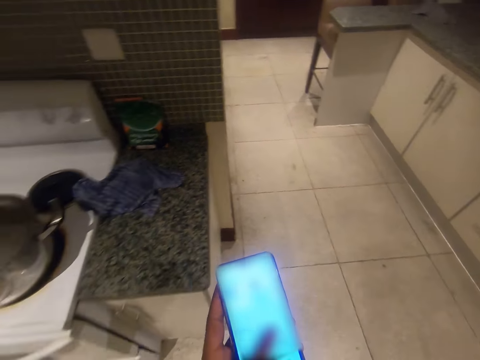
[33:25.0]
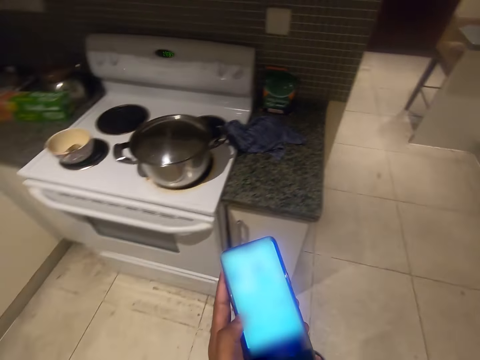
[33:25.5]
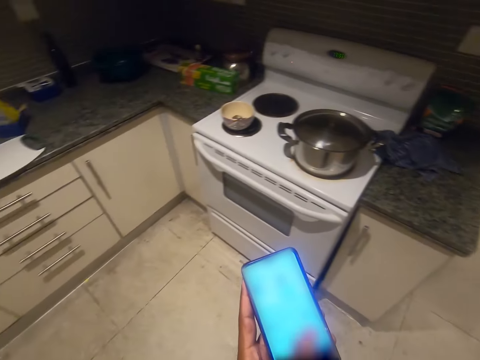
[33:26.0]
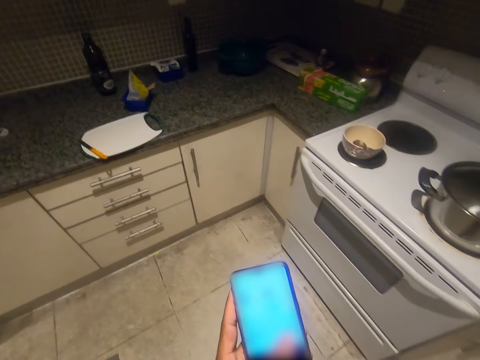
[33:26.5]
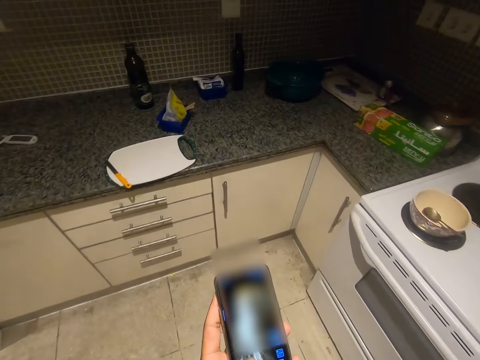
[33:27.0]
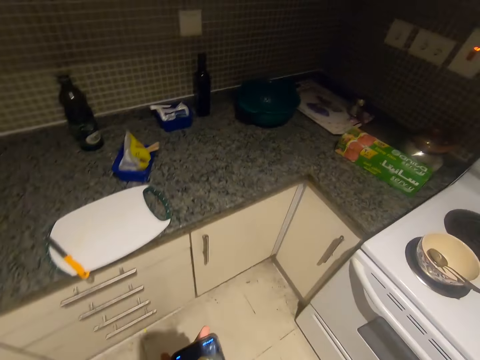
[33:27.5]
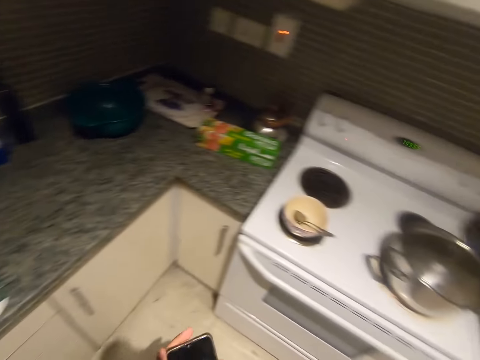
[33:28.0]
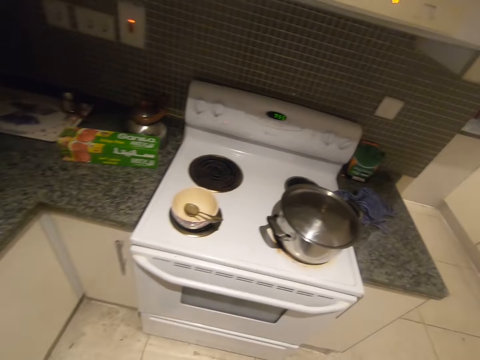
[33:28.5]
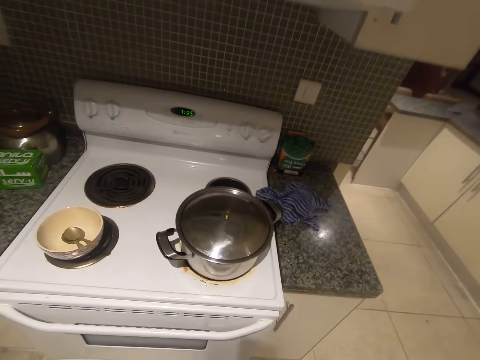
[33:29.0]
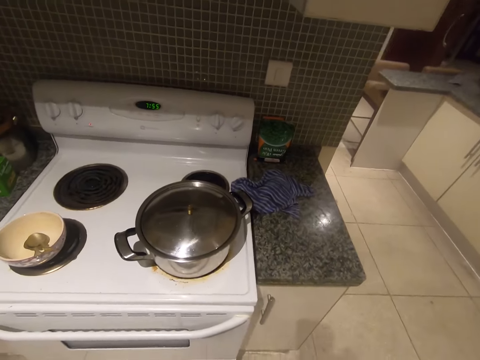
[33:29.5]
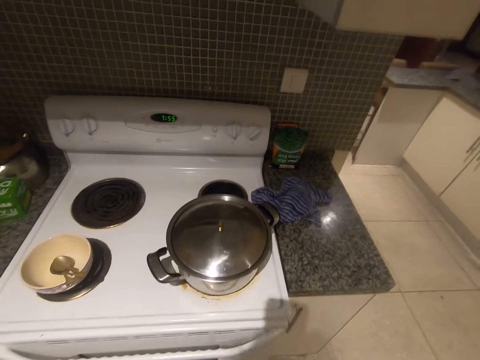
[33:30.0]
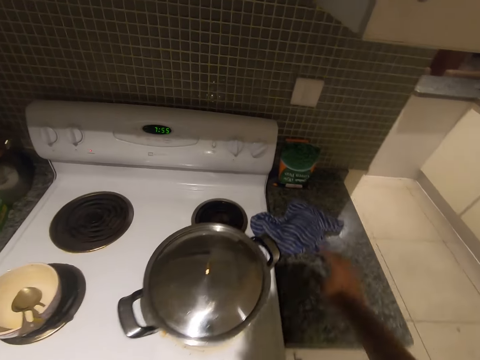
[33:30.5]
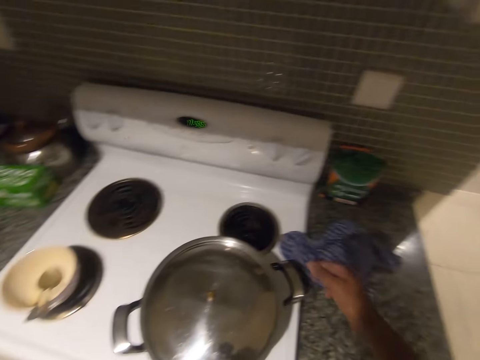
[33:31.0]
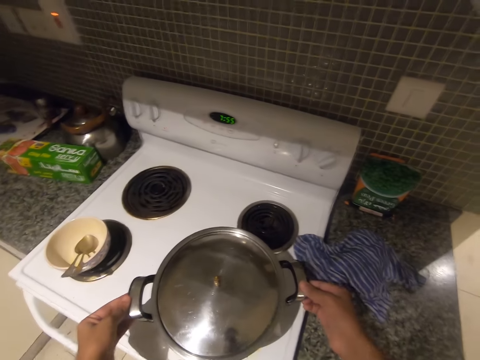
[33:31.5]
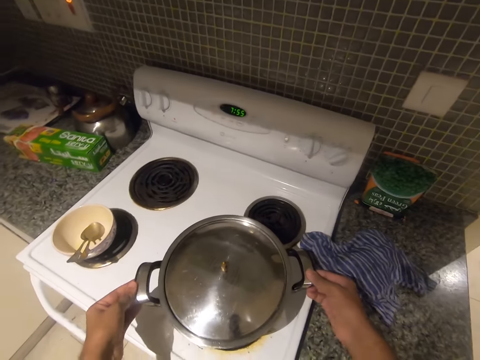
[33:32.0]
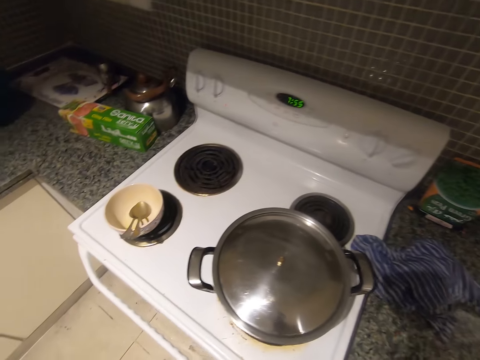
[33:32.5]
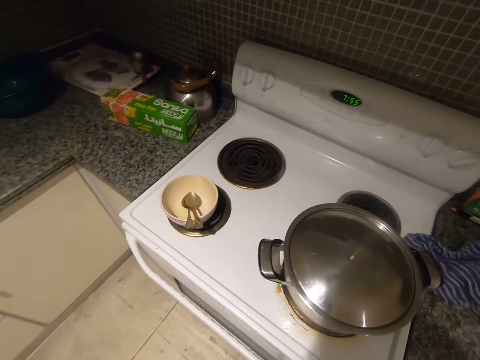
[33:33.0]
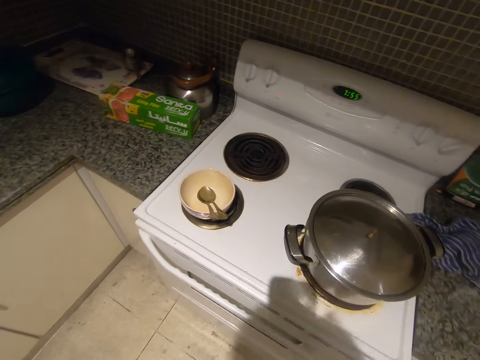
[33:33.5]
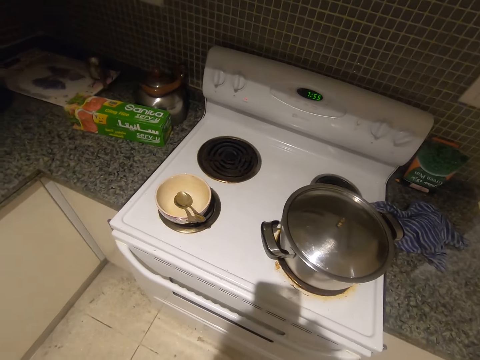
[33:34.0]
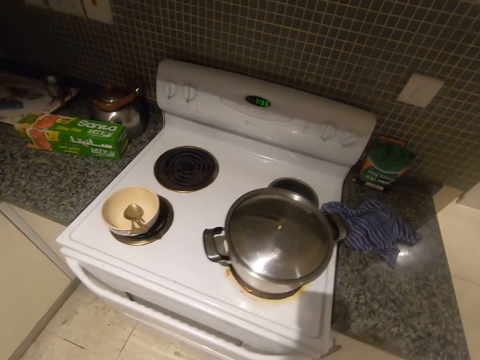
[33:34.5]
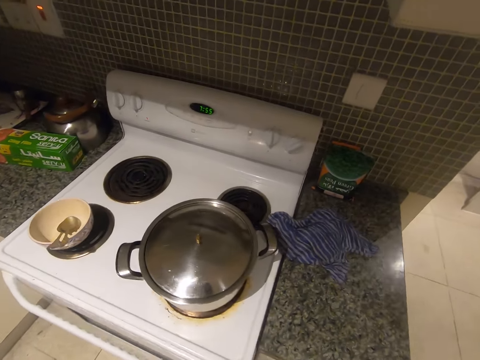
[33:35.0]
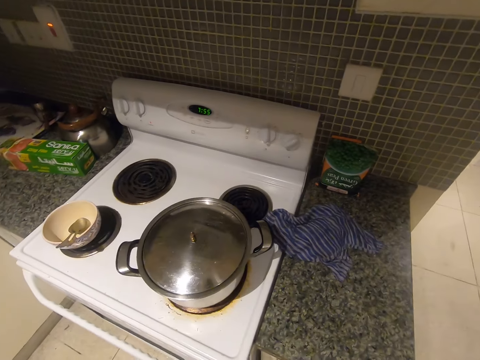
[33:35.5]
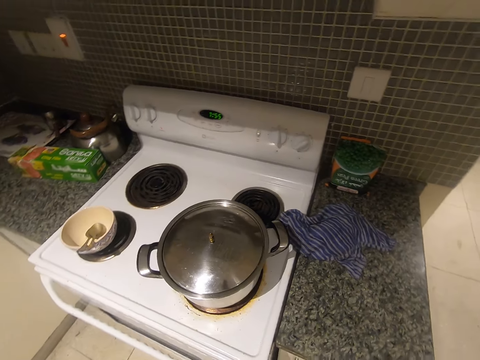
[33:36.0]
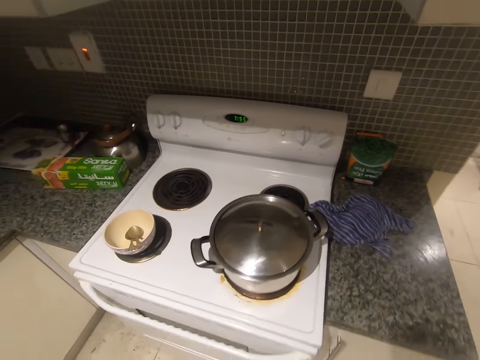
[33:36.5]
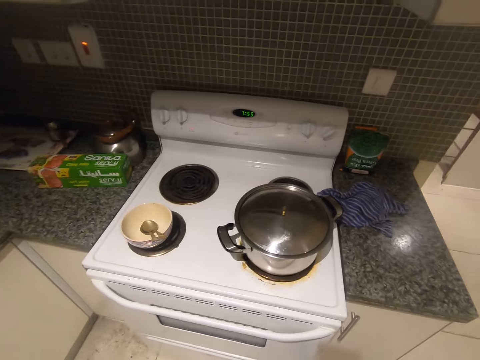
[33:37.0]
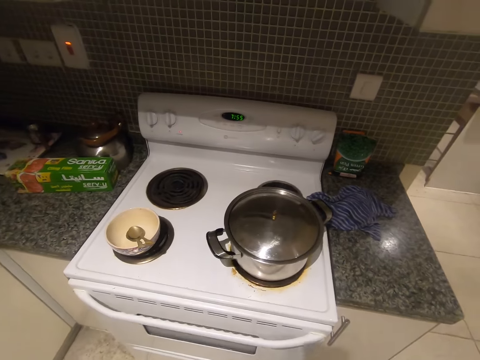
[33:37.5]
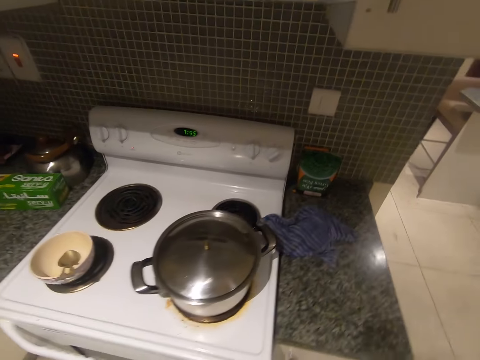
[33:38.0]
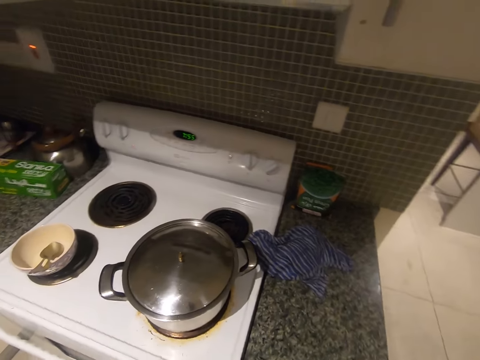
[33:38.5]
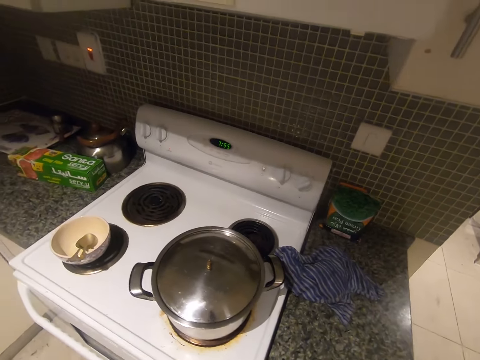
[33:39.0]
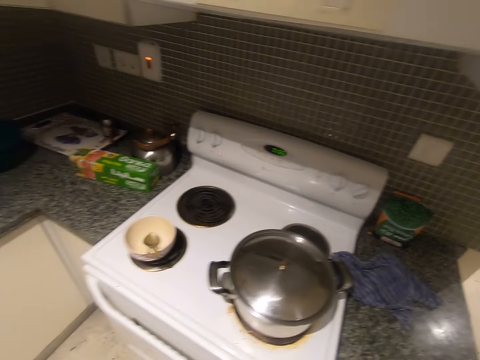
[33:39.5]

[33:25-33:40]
The camera wearer keeps the phone in his pocket with his left hand. He stretches his right hand. He holds the handles of the pot with both hands. He adjusts the pot with both hands. He withdraws both hands from the handles of the pot.

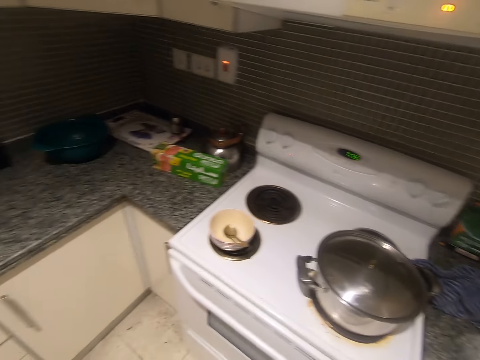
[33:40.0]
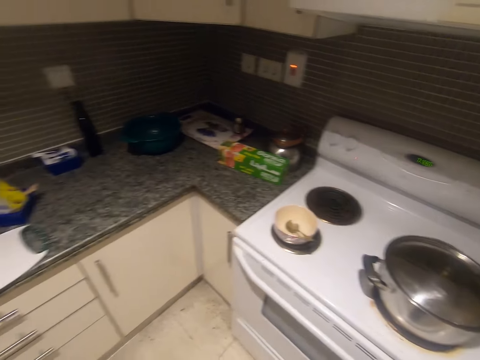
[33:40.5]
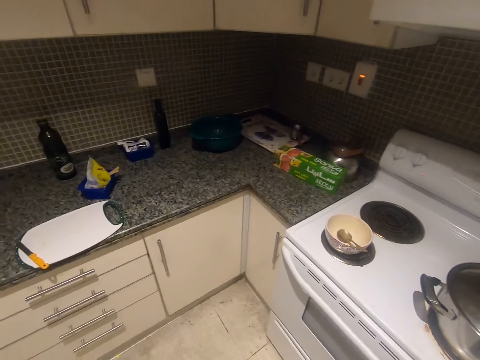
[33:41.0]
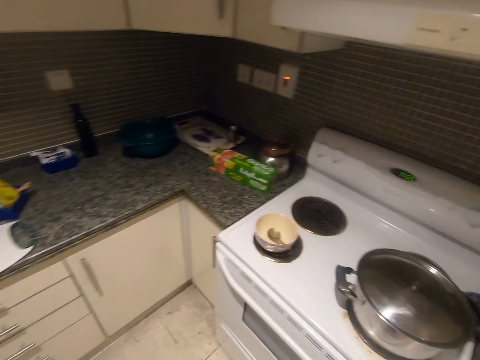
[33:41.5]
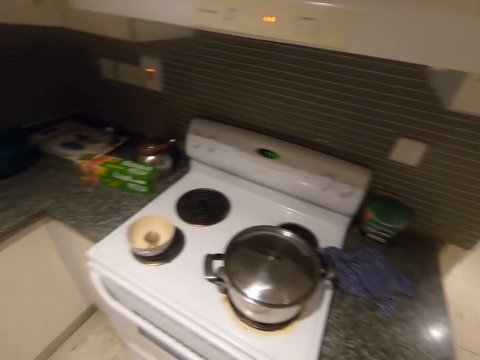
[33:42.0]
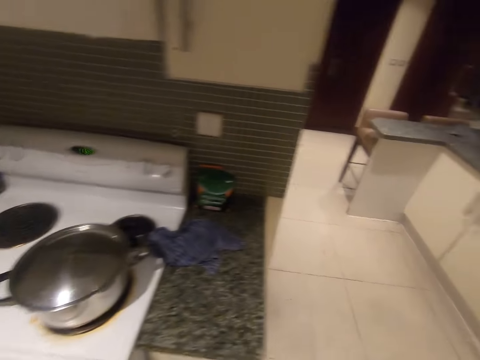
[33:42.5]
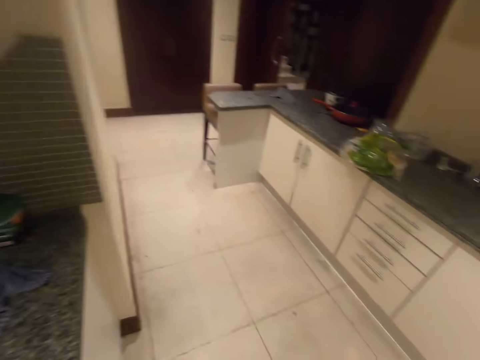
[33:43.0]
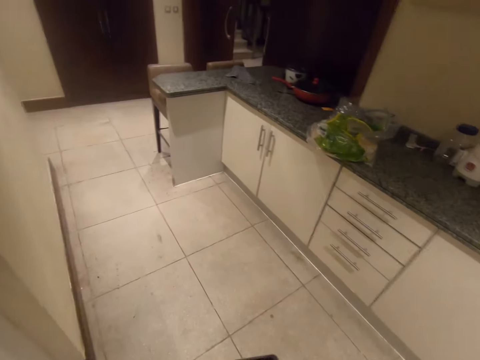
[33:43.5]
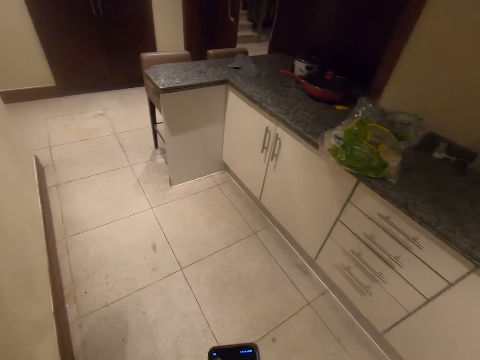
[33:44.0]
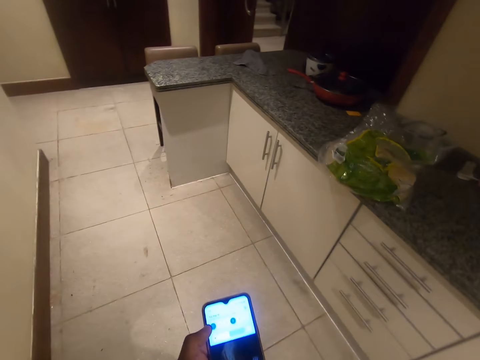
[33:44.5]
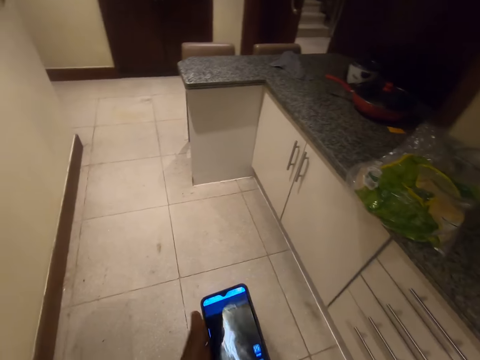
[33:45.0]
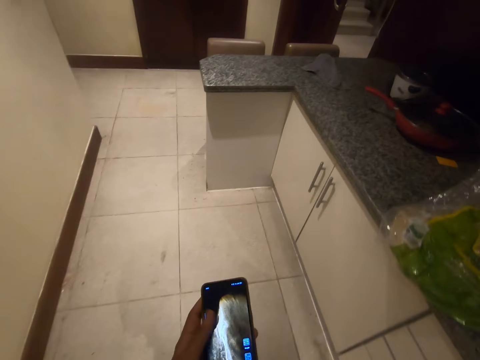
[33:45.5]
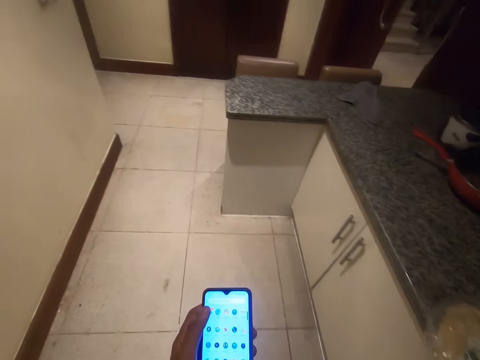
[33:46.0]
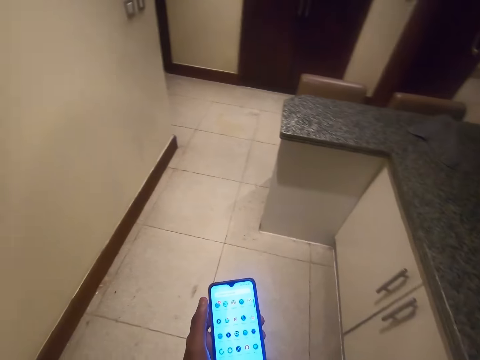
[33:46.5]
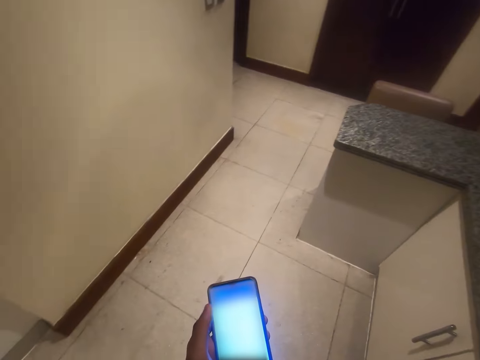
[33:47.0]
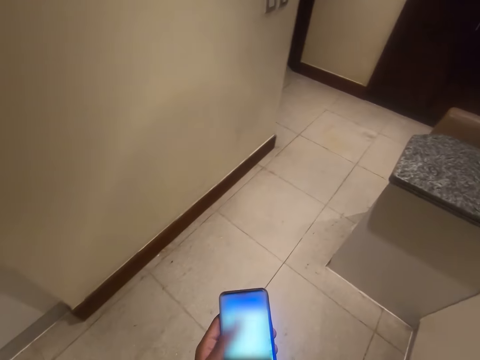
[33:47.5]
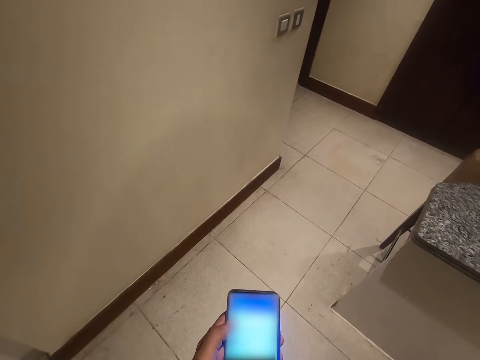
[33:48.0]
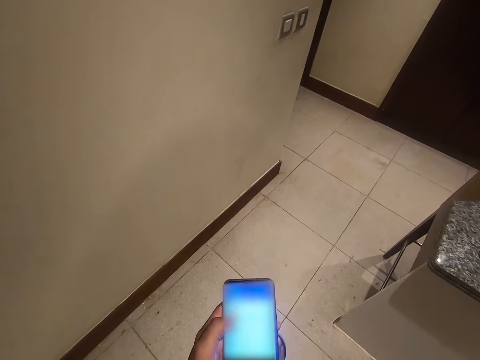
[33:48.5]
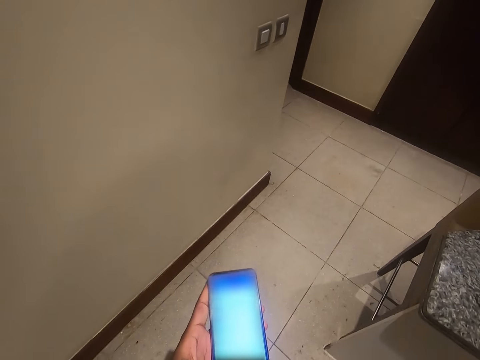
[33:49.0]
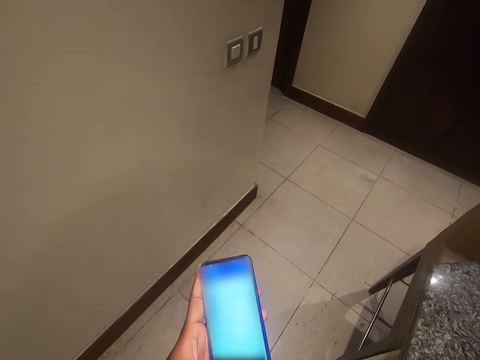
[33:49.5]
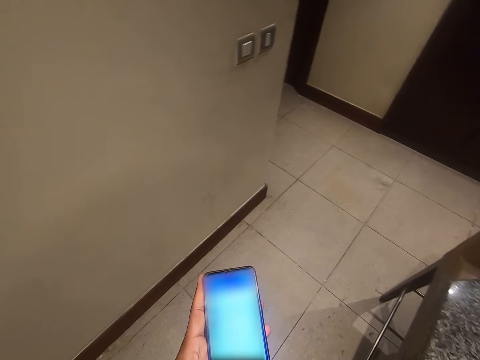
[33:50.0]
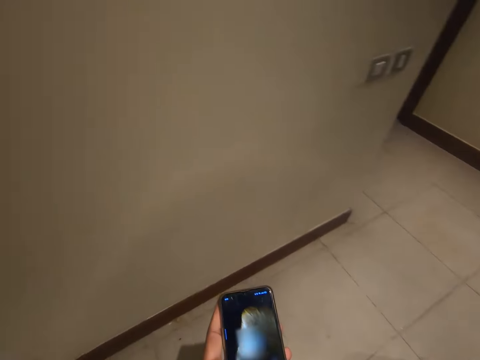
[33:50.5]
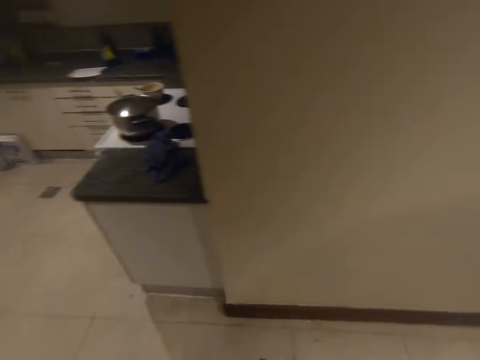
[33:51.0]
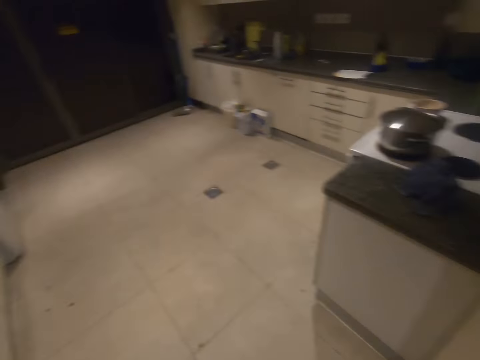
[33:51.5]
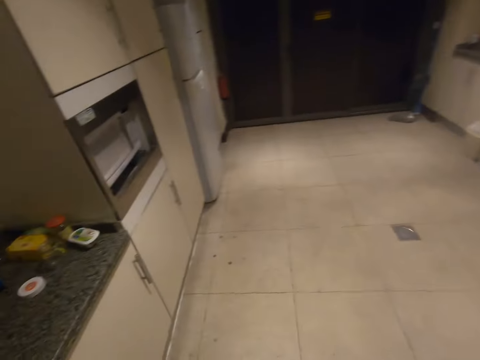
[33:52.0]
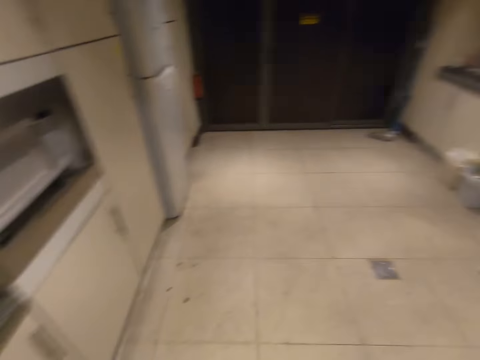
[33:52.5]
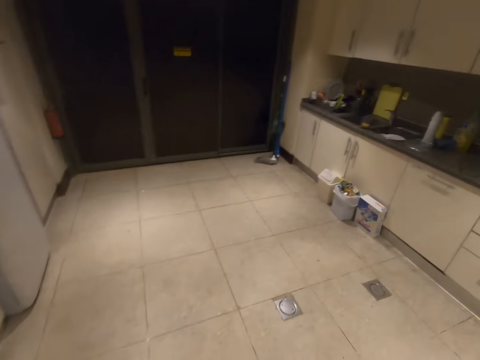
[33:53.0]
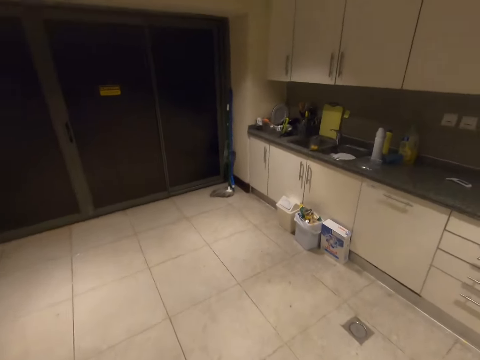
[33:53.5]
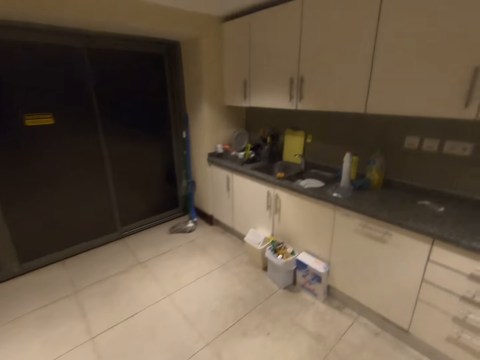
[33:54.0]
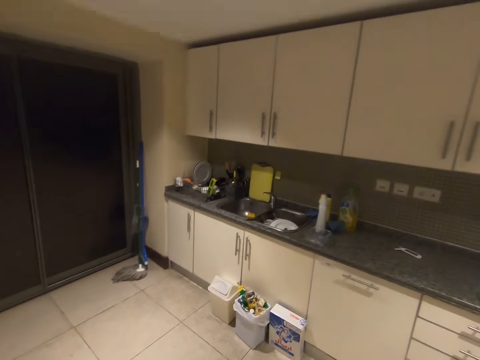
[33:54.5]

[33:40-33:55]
The camera wearer operates his phone with his left hand. He moves away from the kitchen. He turns back. He moves towards the kitchen's cupboard.
